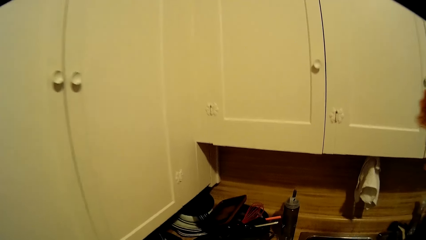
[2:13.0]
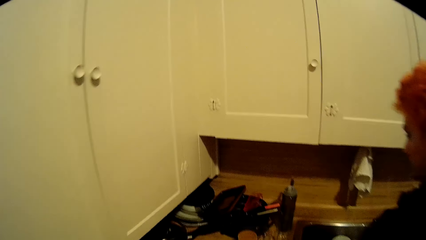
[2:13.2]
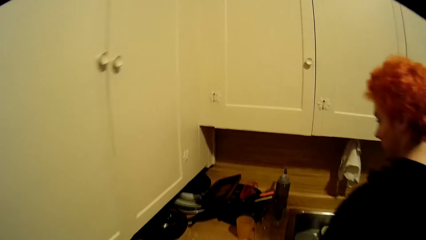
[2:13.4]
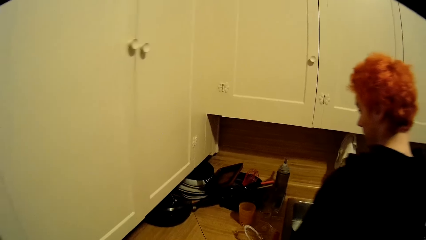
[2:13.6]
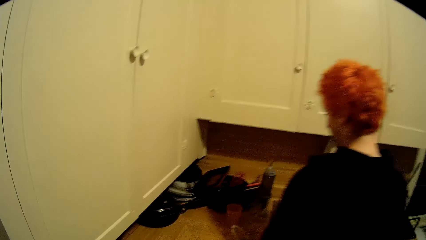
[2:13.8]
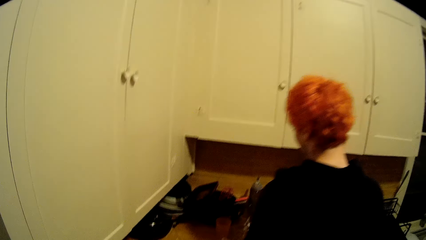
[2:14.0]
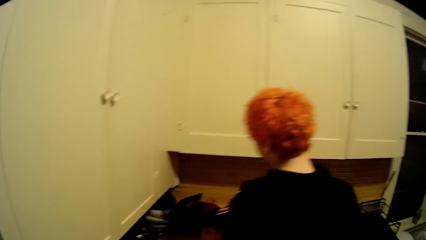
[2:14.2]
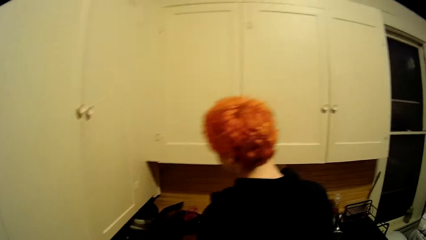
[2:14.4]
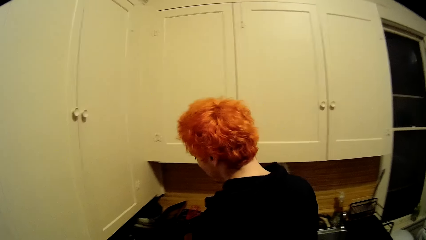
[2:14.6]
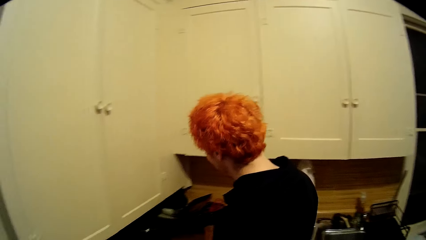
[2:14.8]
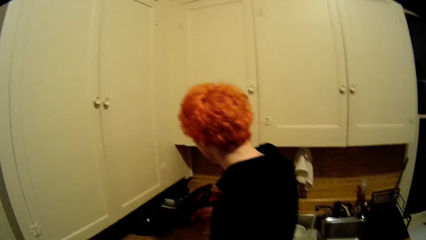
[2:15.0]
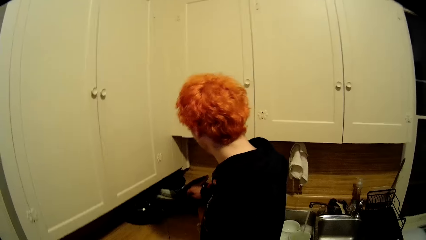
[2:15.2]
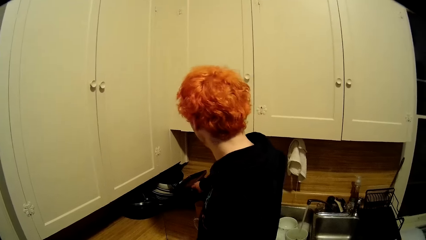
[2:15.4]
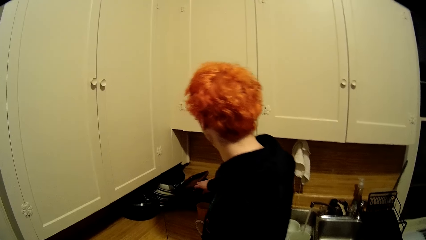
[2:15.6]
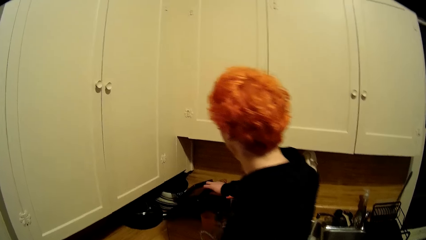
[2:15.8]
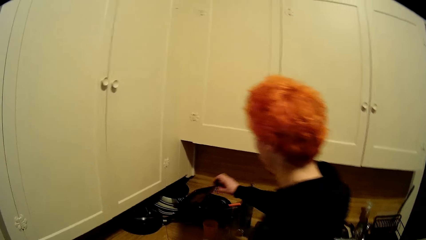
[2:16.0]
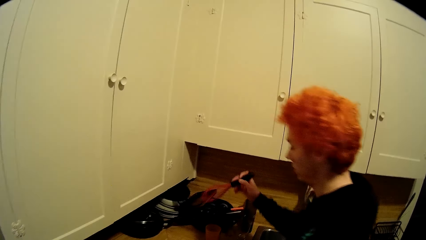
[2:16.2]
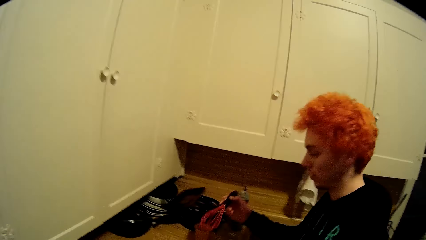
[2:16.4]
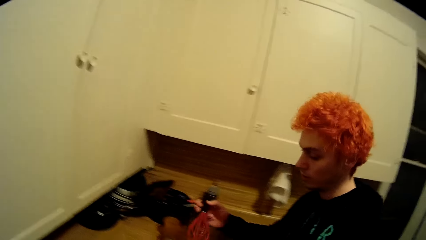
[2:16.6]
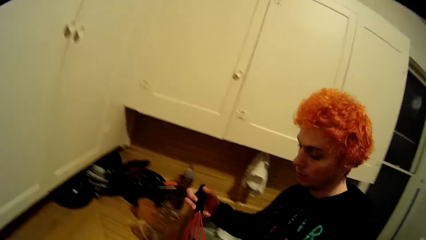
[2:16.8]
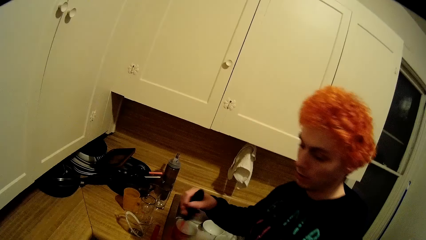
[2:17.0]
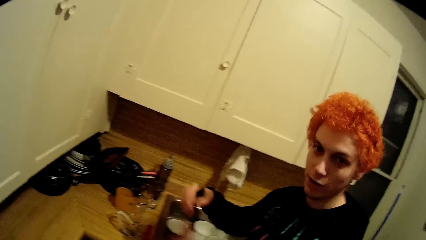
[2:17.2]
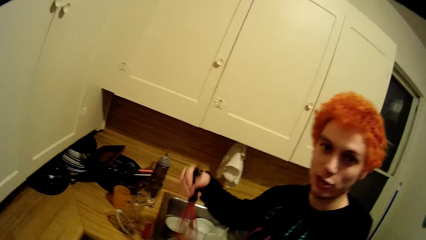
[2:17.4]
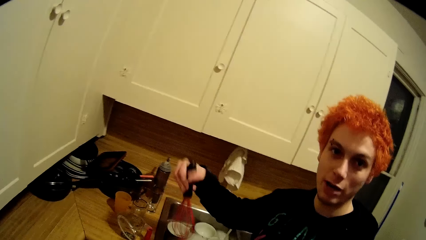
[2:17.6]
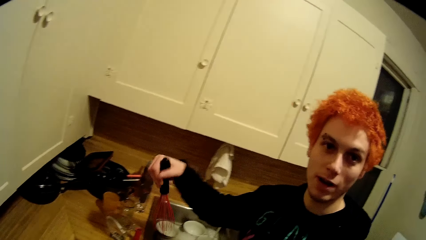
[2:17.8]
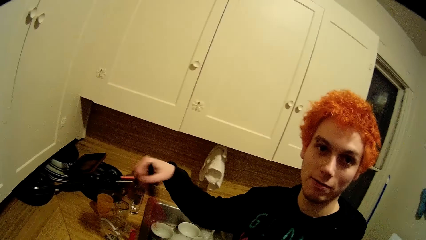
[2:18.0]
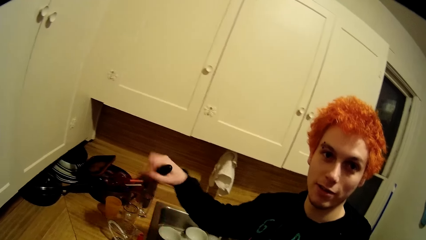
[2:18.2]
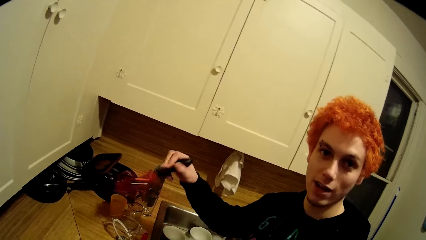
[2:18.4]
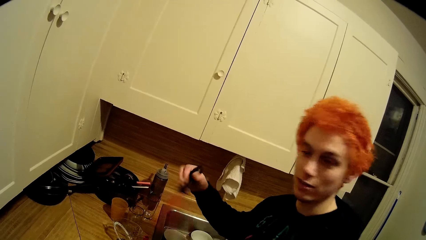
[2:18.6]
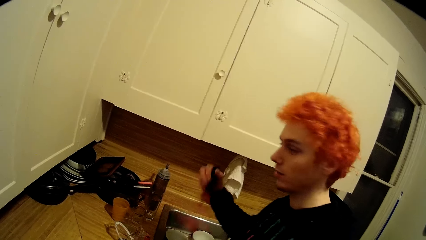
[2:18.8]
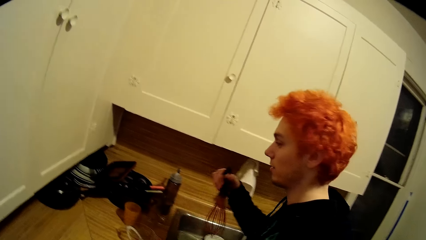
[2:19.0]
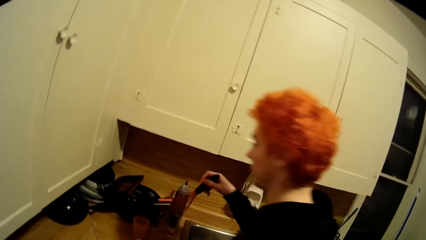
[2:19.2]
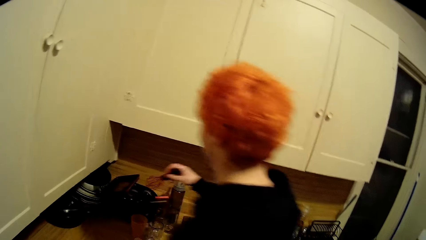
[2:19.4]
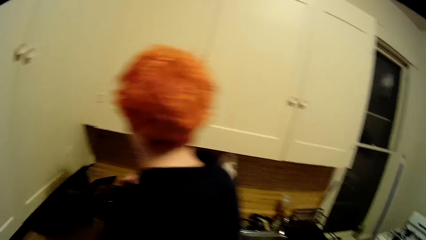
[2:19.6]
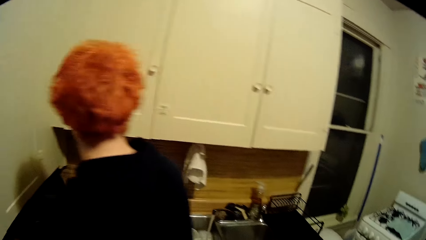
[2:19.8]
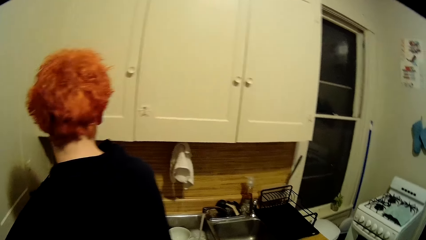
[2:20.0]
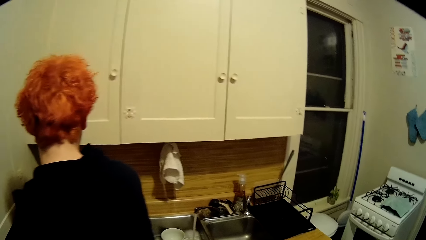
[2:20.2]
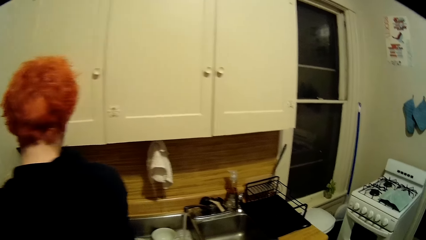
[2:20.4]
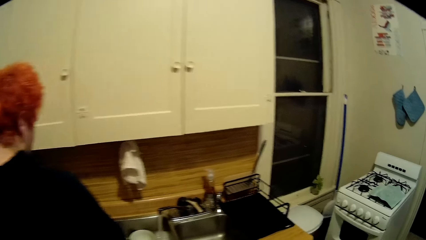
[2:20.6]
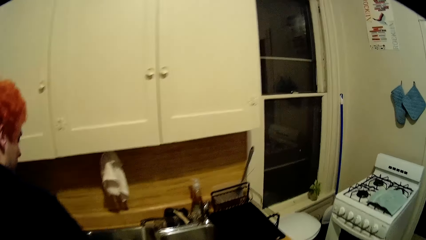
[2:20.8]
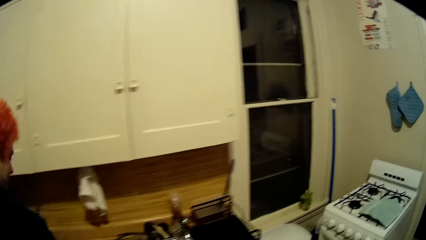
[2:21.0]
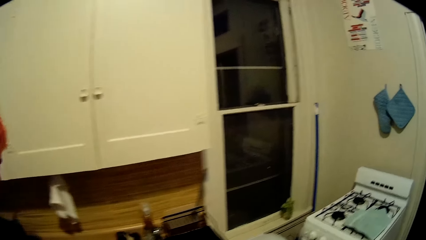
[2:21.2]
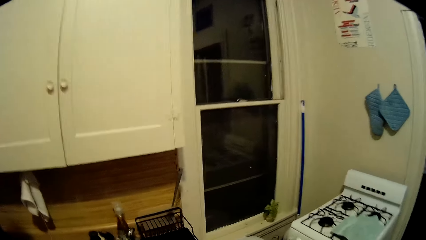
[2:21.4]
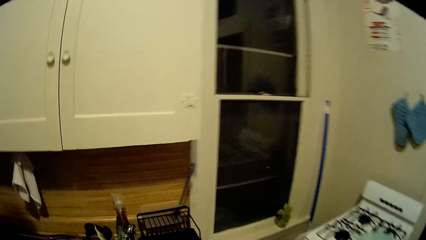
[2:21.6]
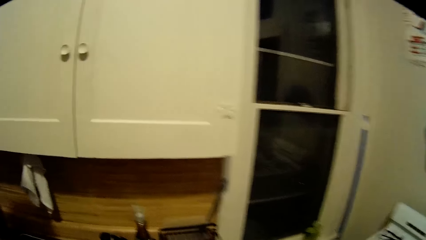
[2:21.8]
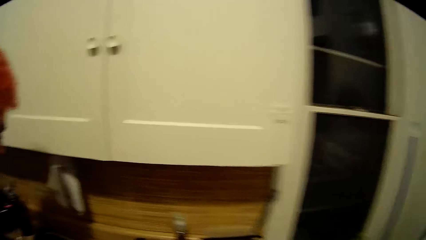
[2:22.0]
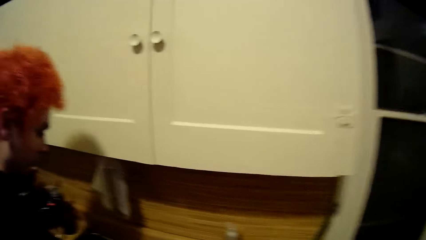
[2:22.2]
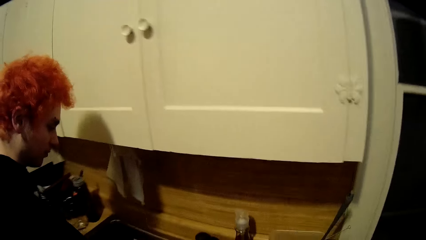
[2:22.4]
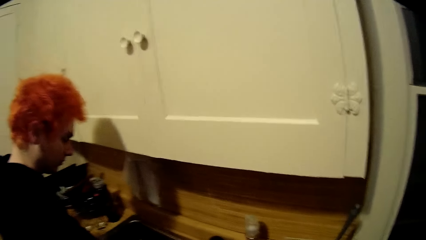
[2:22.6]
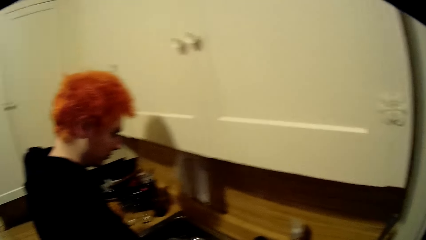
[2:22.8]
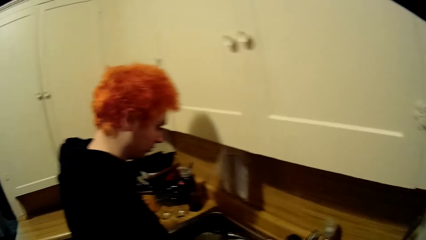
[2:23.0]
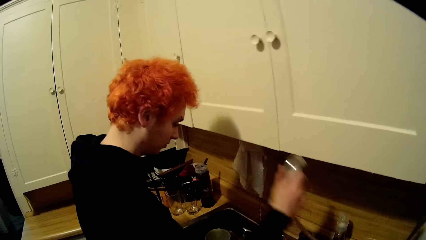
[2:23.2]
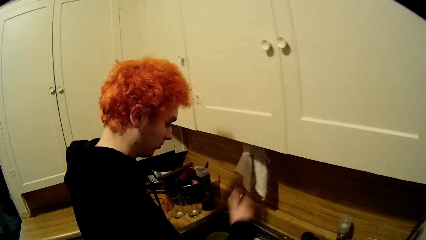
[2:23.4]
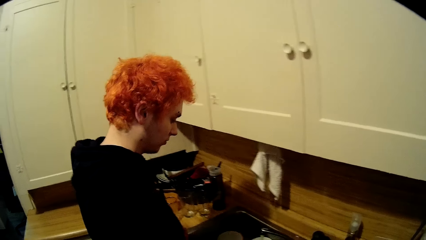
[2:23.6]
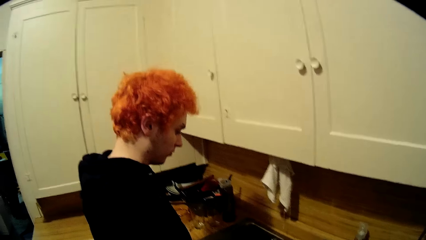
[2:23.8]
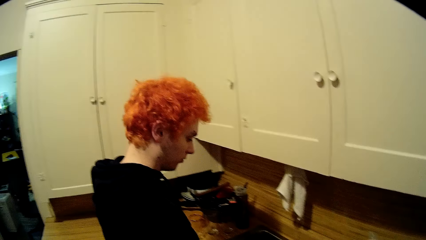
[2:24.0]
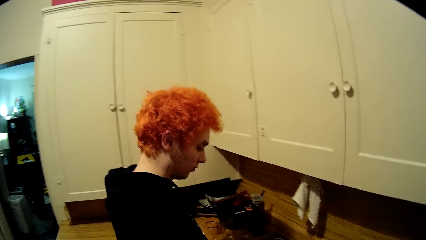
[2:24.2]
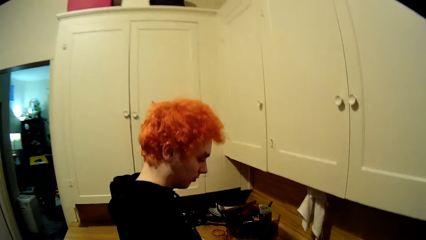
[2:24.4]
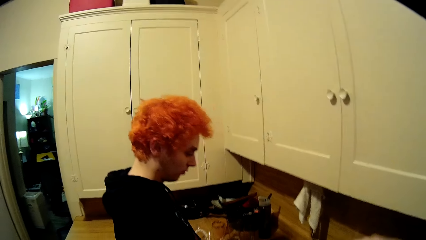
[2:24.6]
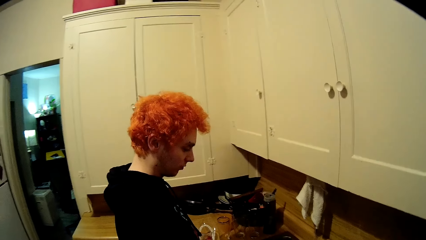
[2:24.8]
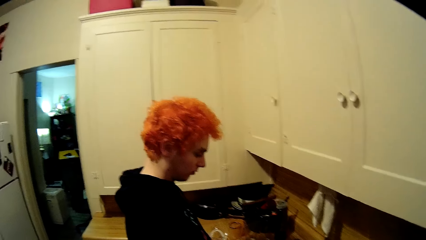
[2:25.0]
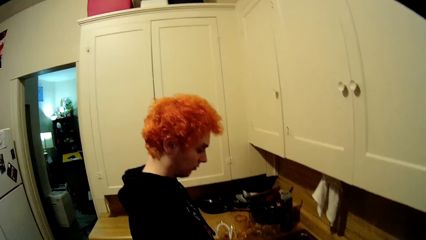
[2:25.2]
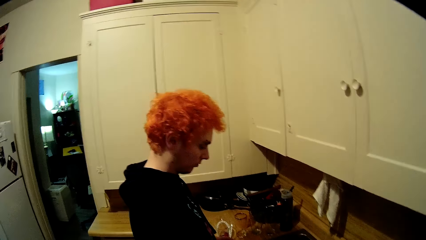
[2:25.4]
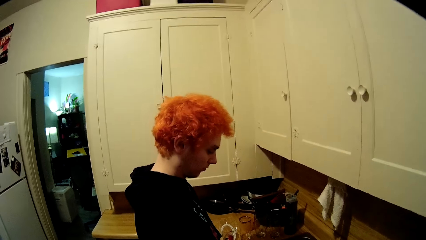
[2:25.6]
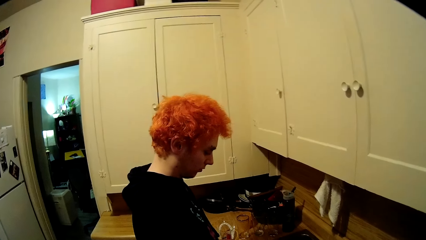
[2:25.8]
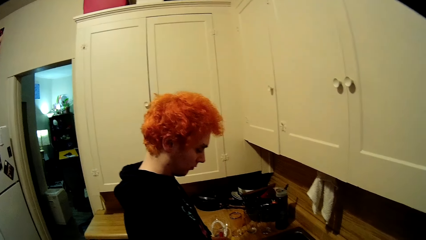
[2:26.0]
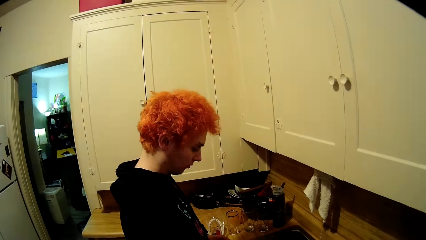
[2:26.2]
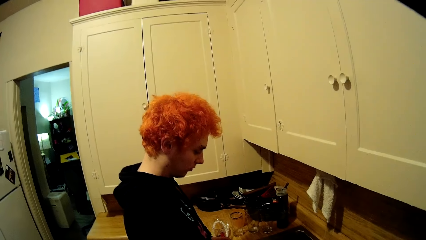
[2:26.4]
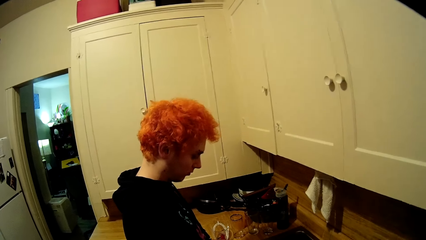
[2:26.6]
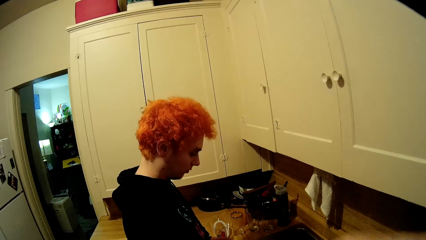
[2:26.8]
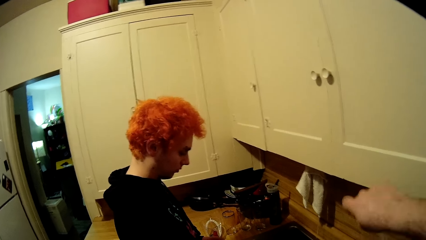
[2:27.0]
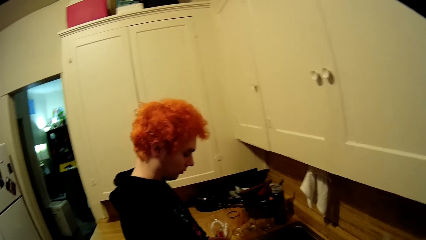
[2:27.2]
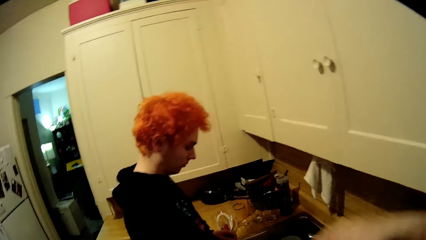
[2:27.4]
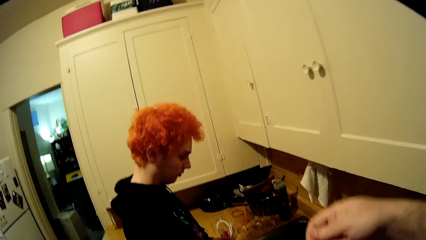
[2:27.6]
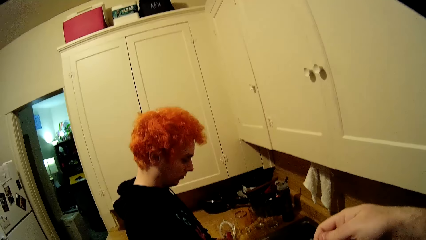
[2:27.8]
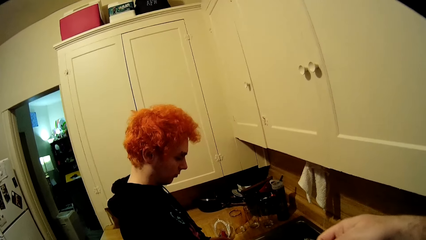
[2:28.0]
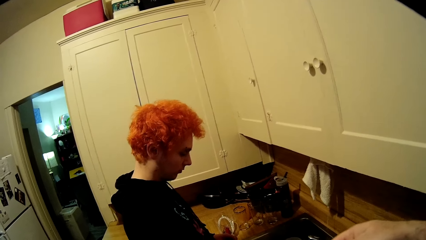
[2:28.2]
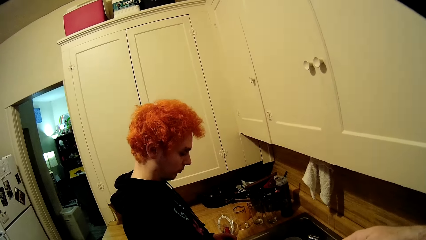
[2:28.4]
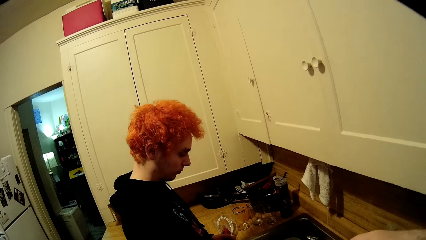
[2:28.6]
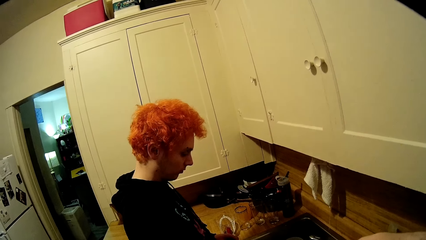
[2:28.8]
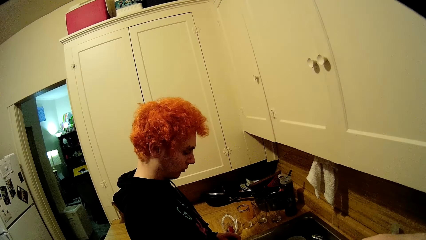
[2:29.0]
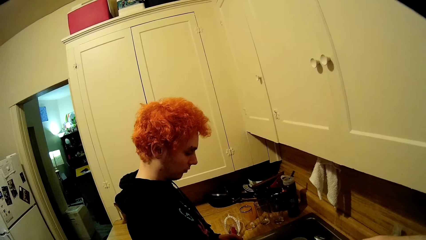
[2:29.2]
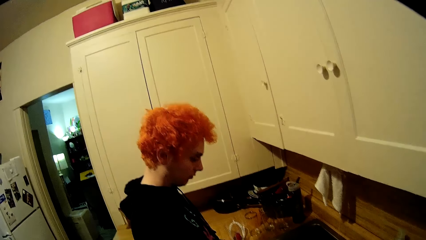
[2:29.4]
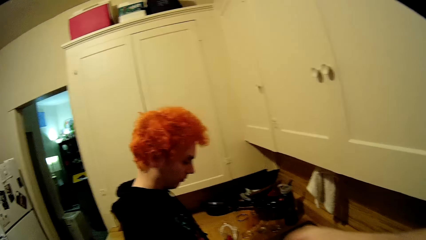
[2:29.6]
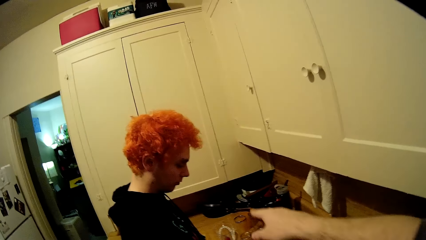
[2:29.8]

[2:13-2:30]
The man picks up the egg mixer from the utensils. The man swings the whisk. The man puts the egg mixer on the utensils on the countertop. The camera wearer moves towards the cooker. They look around the cabinet. They converse with the man.
